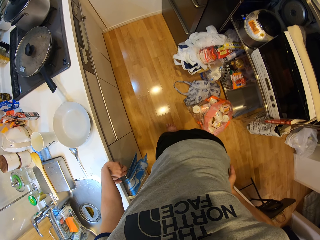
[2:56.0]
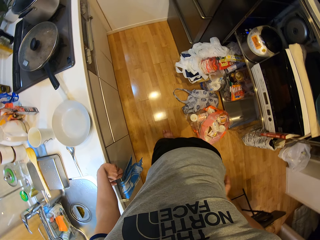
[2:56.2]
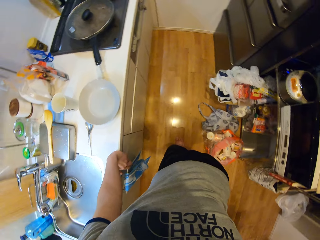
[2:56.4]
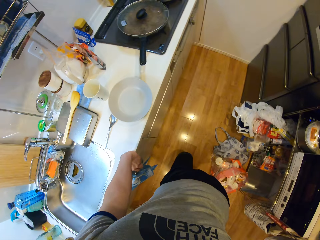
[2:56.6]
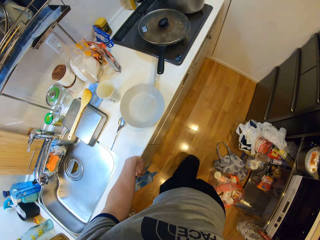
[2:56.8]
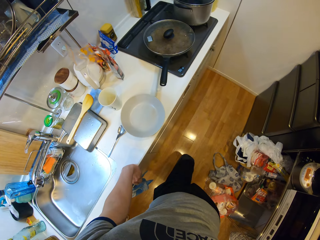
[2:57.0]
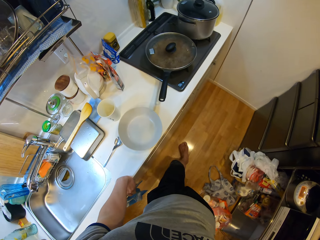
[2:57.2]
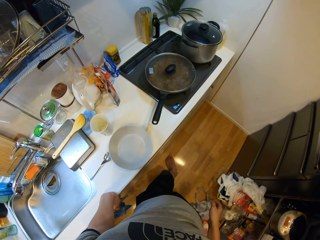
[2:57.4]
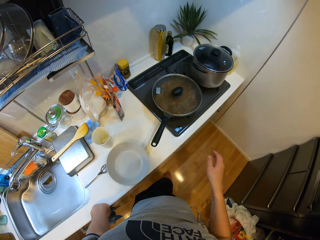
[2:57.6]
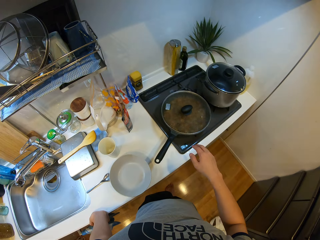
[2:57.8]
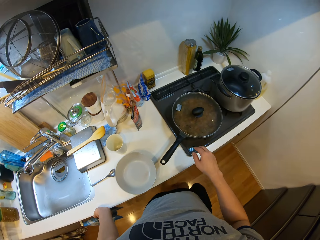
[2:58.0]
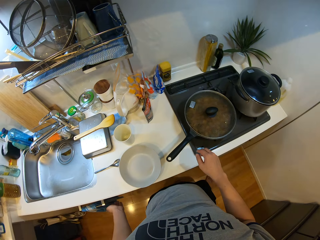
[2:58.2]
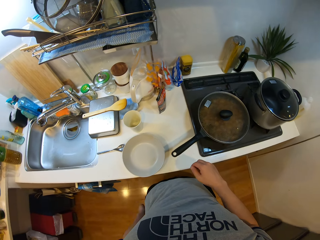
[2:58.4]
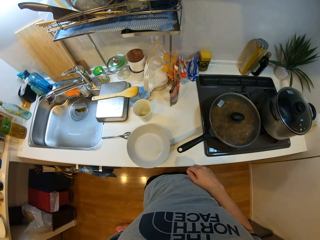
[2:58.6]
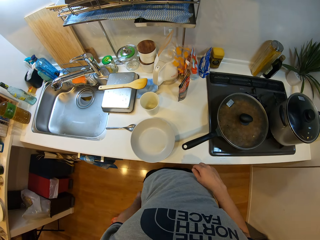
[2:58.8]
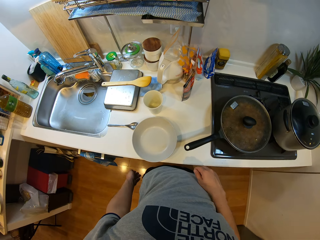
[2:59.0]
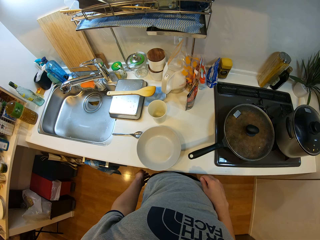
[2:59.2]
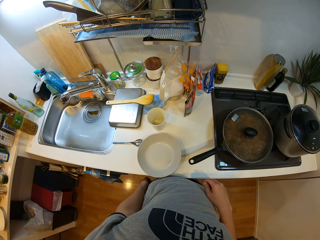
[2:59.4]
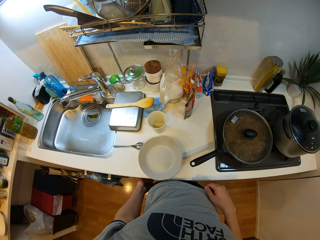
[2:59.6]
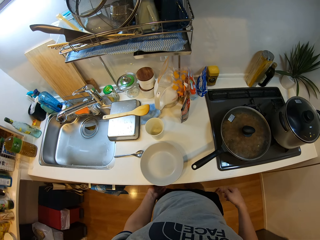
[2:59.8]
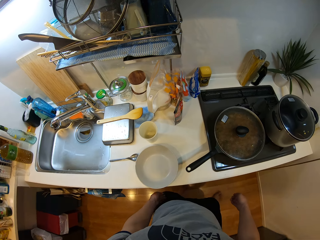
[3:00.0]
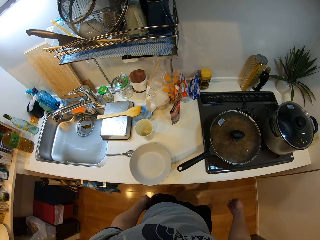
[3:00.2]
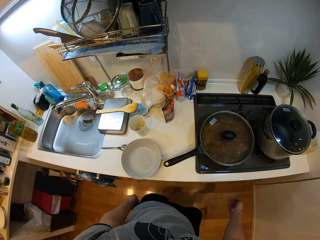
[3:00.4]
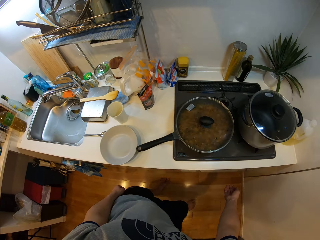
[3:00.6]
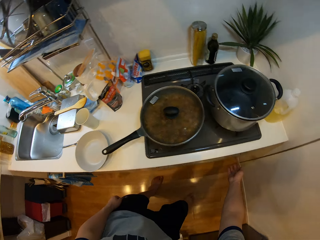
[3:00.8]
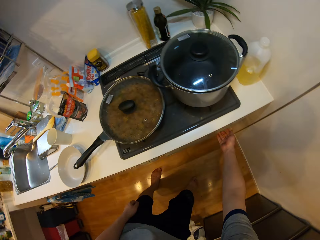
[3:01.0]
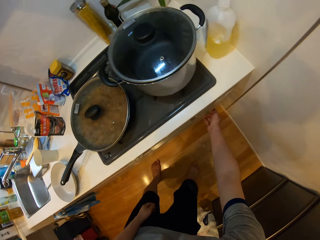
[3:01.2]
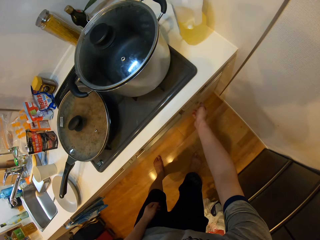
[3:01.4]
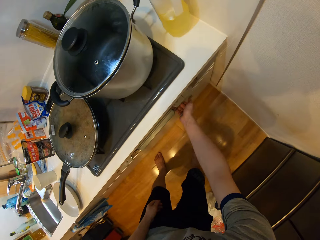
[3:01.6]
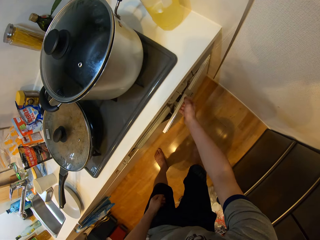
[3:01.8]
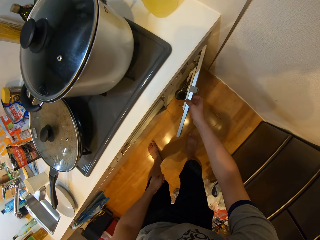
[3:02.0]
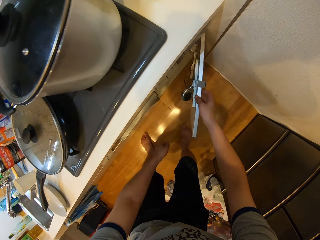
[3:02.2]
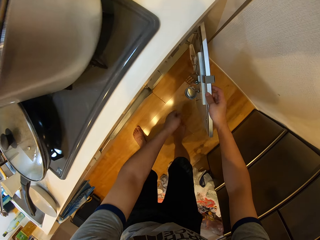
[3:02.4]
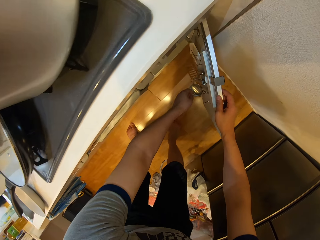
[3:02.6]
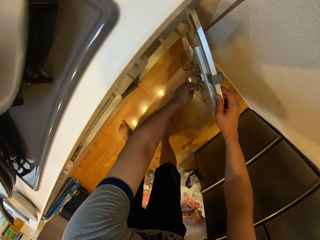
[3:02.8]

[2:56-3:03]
The camera wearer taps her back with her right hand. She moves a bit. She opens the kitchen cabinet with her right hand.

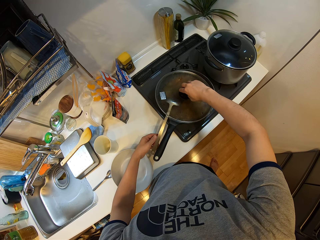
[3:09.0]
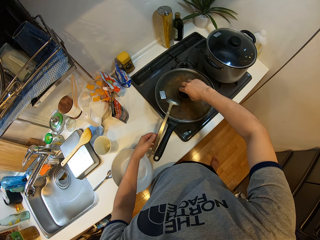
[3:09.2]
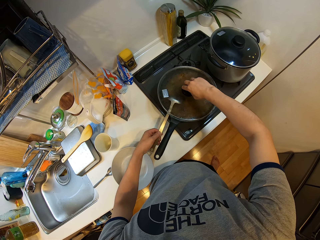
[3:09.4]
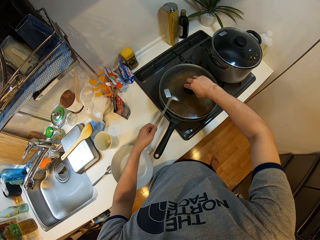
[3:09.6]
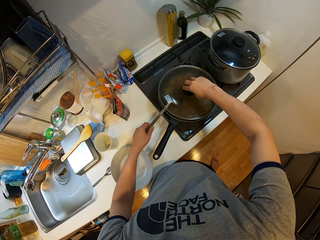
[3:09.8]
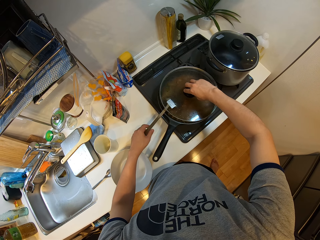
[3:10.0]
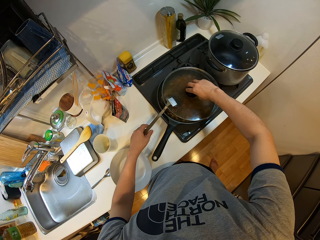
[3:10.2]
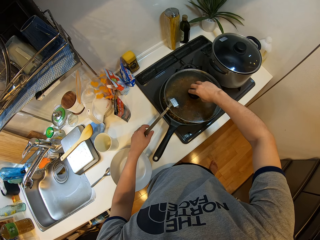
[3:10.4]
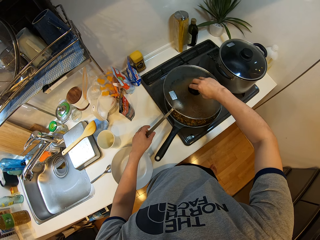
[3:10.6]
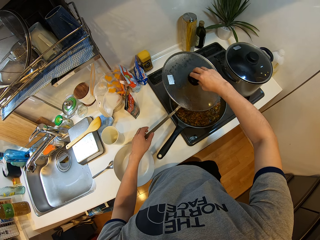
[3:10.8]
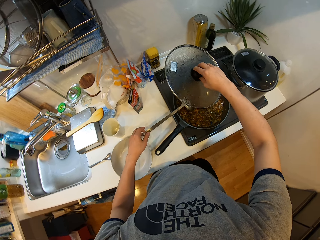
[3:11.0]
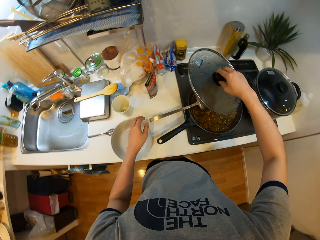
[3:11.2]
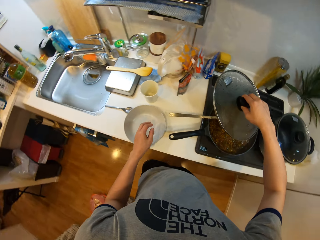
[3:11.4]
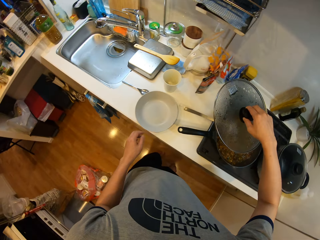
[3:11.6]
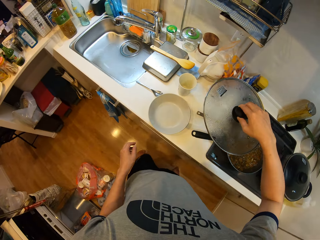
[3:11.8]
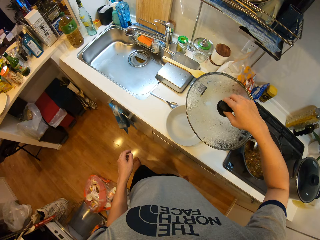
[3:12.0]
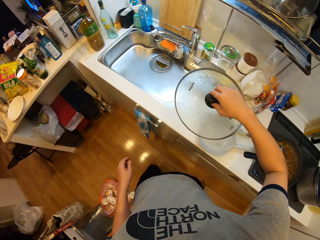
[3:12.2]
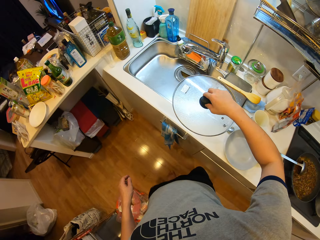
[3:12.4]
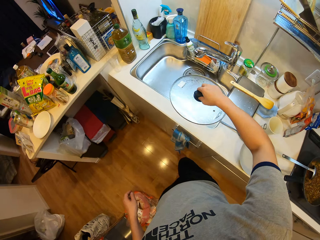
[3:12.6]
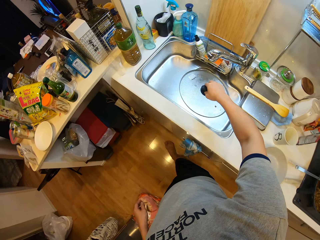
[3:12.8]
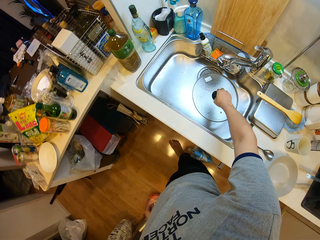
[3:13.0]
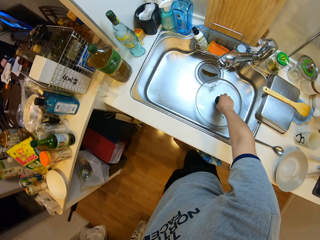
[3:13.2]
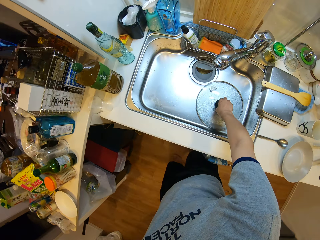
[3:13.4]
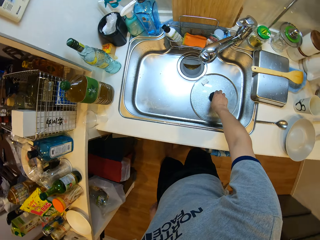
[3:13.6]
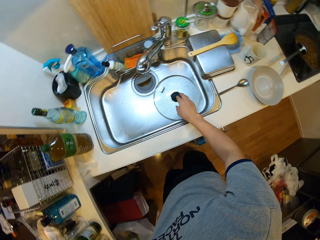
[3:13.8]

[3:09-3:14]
The camera wearer puts the sufuria cover in the sink. She covers the frying pan with the lid. She takes the lid of the frying pan with her right hand. She moves towards the kitchen sink with the lid. She drops the lid in the kitchen sink.

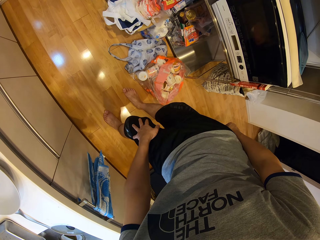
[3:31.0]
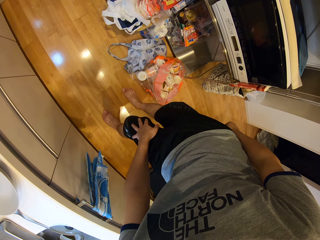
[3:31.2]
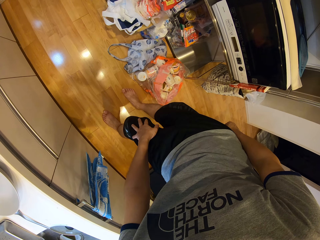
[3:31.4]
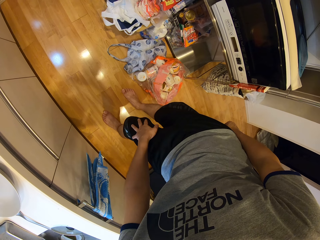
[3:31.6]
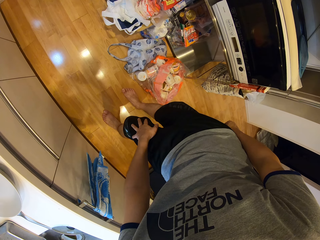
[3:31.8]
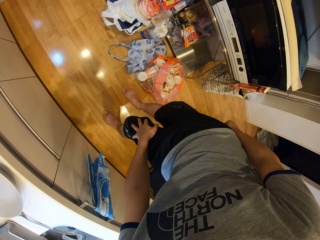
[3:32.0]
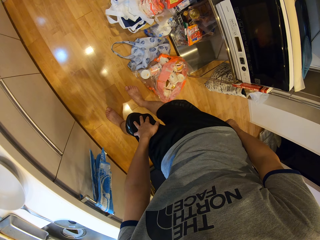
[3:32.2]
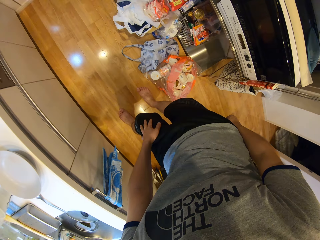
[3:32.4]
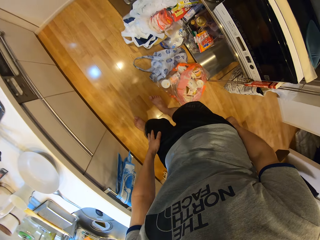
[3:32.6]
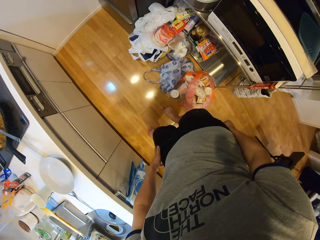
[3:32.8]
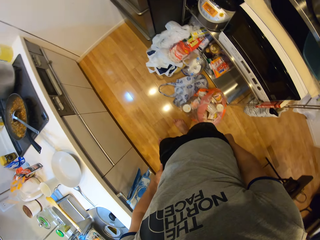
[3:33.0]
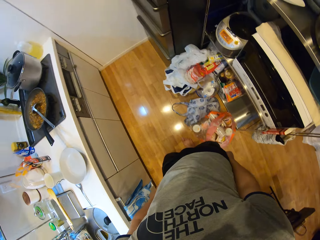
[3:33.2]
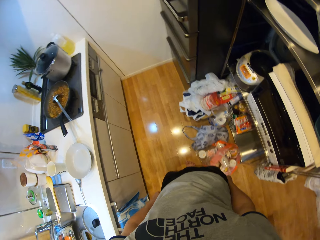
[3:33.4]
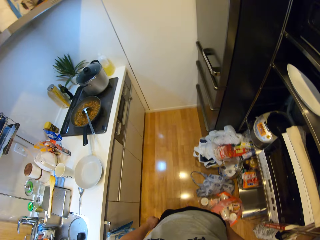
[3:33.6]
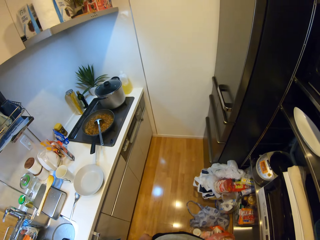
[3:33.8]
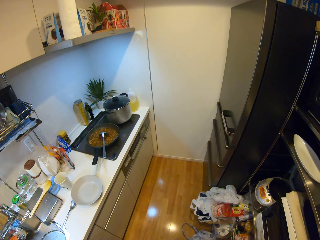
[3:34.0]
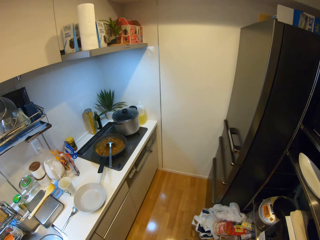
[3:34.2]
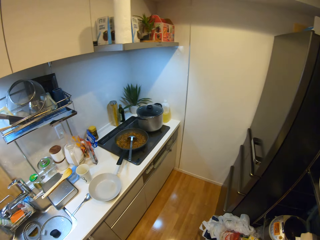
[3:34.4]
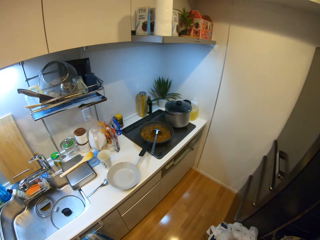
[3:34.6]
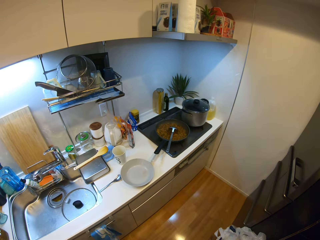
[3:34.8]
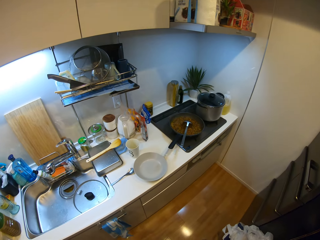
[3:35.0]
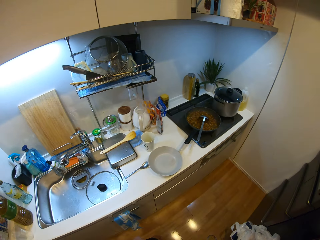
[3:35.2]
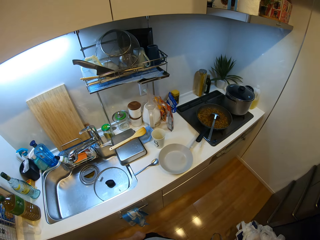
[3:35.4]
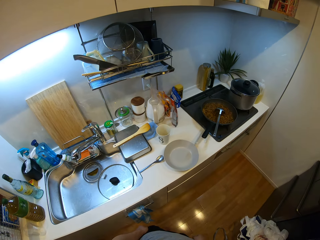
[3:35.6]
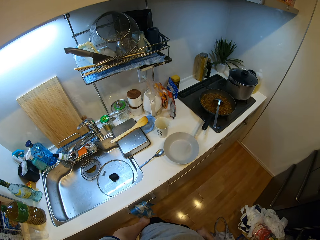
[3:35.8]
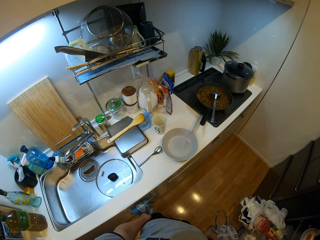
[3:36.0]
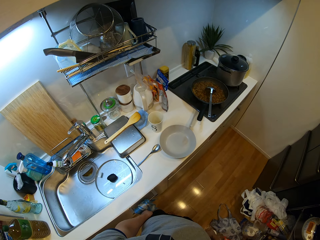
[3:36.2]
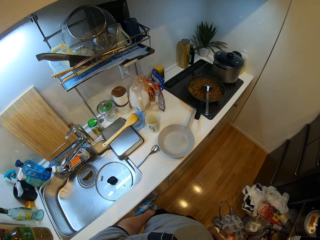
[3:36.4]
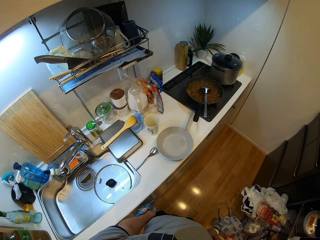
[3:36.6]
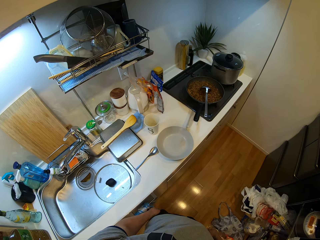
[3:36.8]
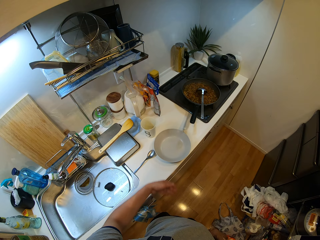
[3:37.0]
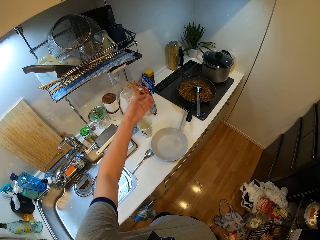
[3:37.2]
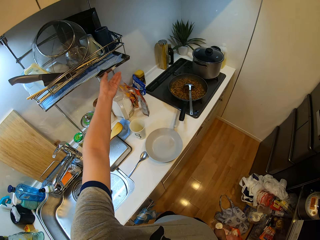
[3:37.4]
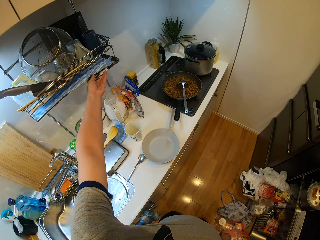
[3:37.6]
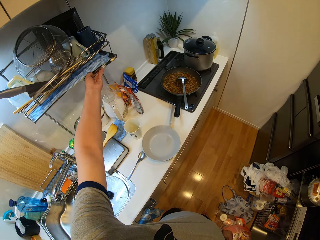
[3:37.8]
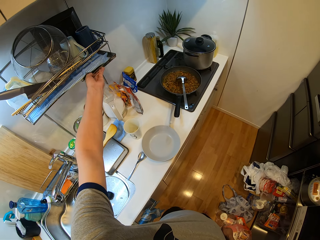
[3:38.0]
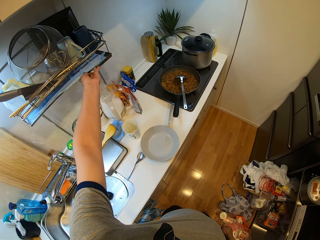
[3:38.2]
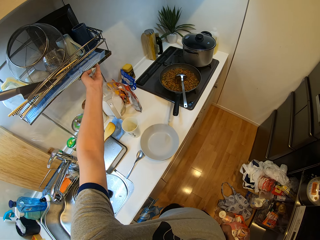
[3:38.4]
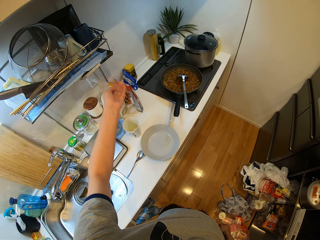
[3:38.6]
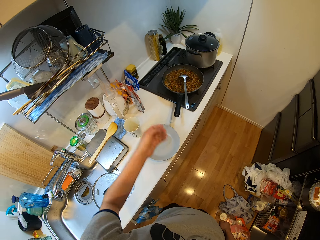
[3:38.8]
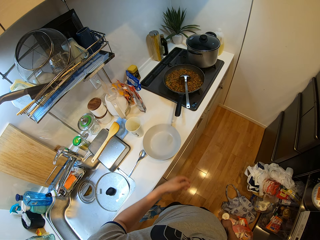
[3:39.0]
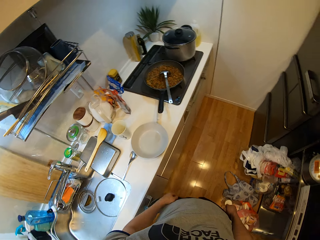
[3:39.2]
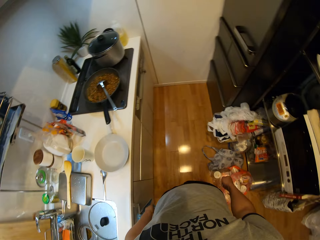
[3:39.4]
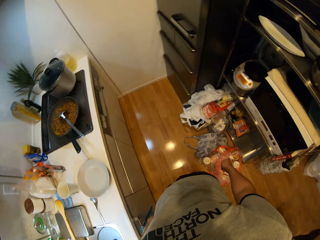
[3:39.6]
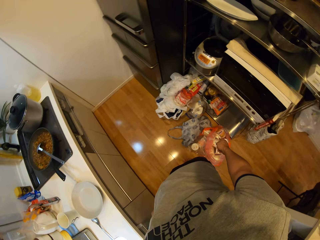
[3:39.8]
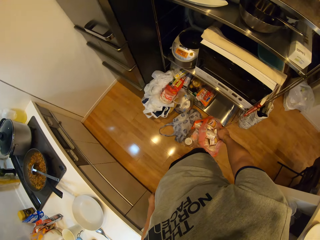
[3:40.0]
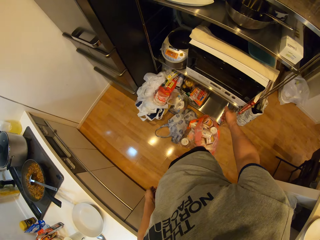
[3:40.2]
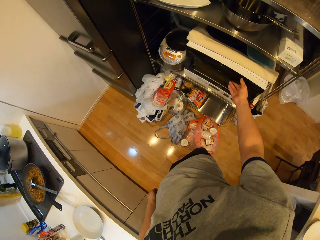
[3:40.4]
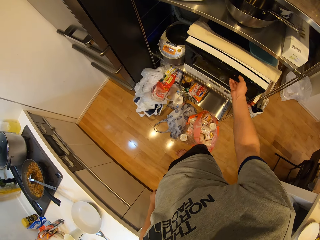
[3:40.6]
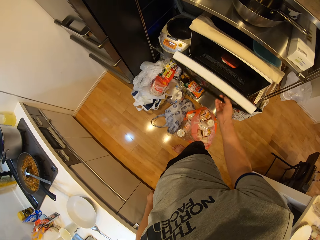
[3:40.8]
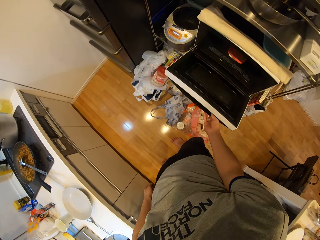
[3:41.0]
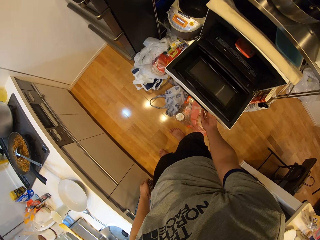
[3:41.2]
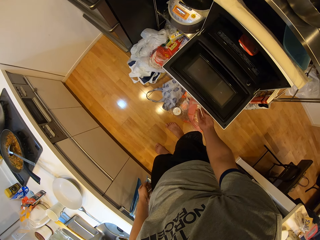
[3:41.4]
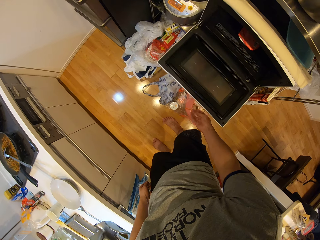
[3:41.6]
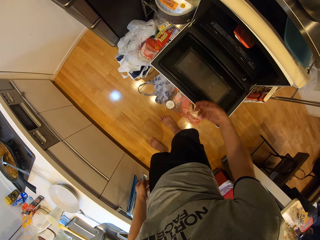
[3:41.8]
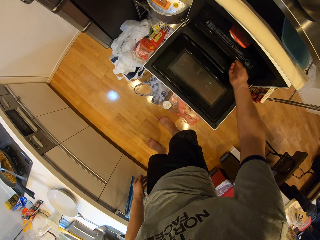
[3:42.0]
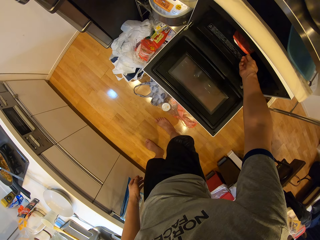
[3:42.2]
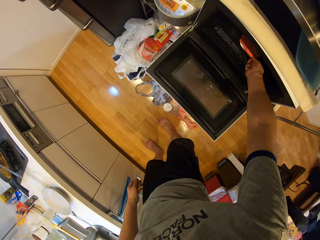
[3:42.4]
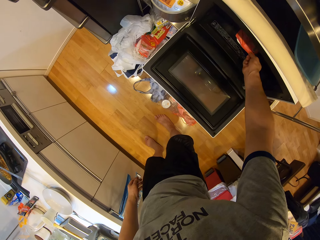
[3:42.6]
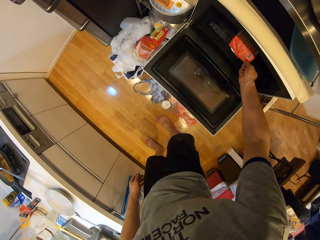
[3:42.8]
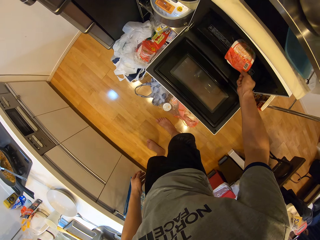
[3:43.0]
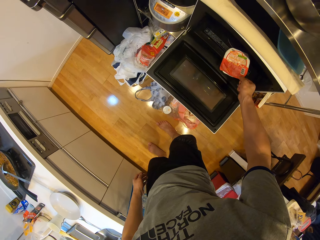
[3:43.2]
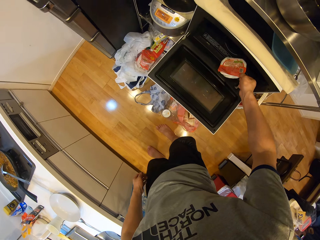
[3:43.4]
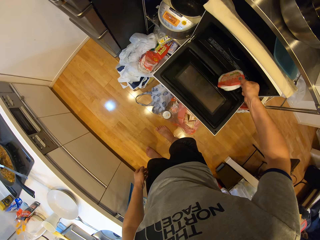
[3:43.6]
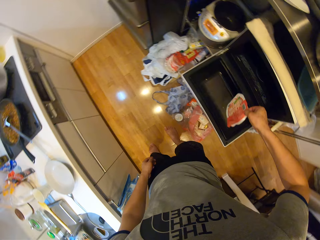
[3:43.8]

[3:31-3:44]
The camera wearer touches her shorts. She stands upright and walks. She tries picking a tray from a plate rack with her left hand. She moves. She removes her left hand from the tray. She turns off the oven. She opens the oven with her right hand. She brings out the container from the oven with her right hand.
